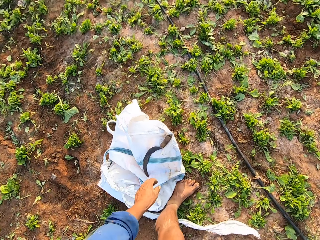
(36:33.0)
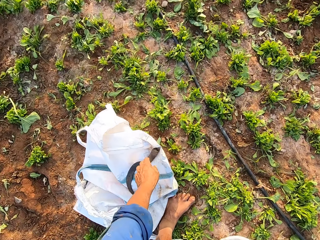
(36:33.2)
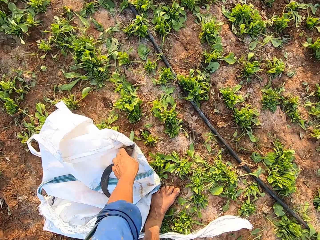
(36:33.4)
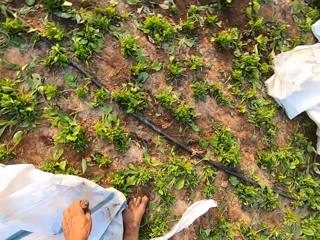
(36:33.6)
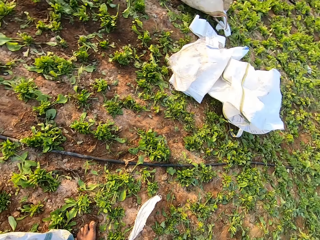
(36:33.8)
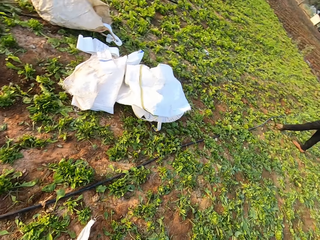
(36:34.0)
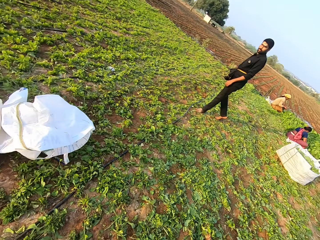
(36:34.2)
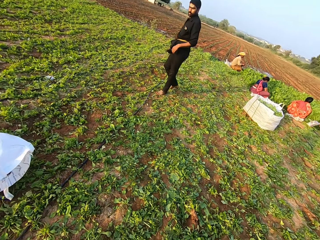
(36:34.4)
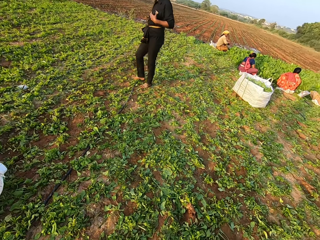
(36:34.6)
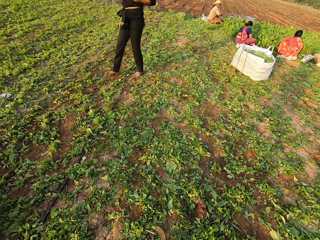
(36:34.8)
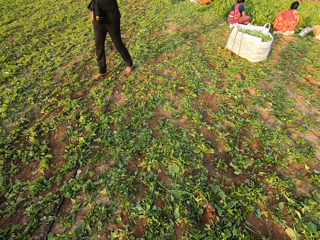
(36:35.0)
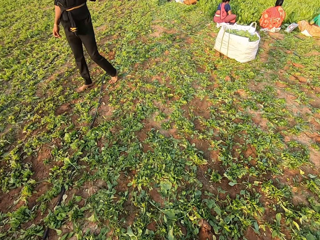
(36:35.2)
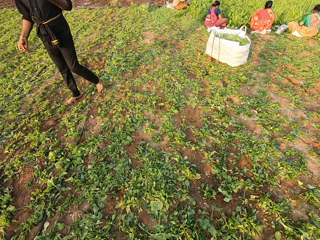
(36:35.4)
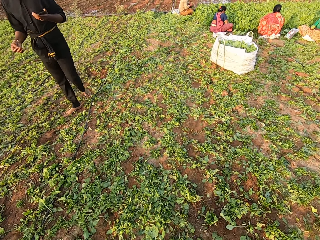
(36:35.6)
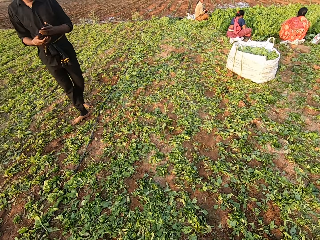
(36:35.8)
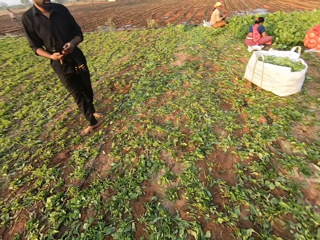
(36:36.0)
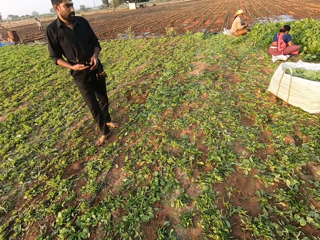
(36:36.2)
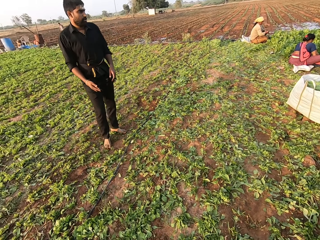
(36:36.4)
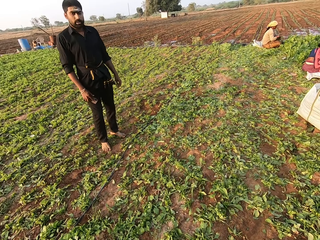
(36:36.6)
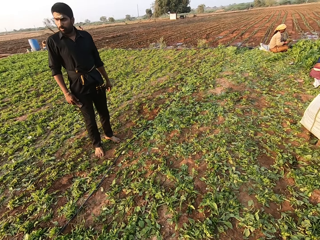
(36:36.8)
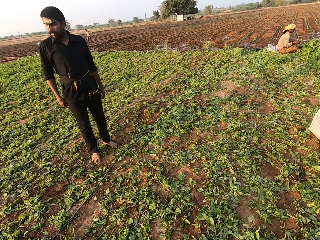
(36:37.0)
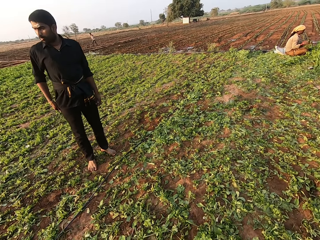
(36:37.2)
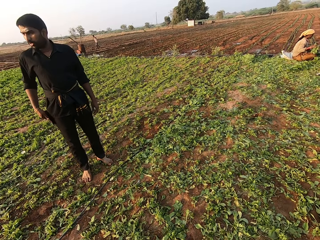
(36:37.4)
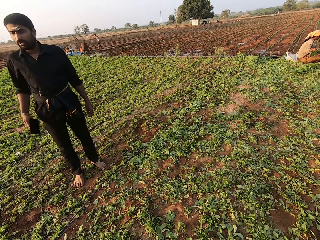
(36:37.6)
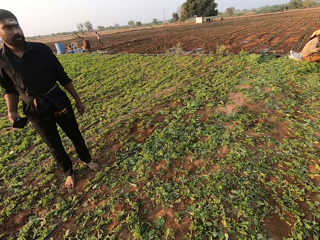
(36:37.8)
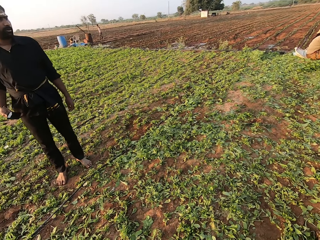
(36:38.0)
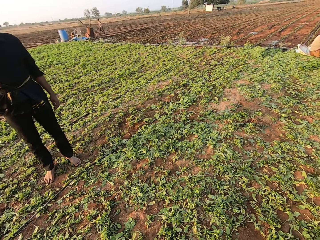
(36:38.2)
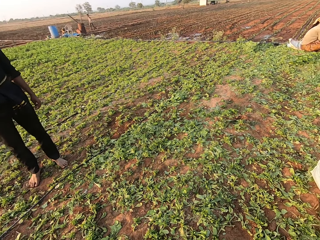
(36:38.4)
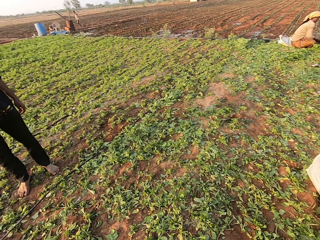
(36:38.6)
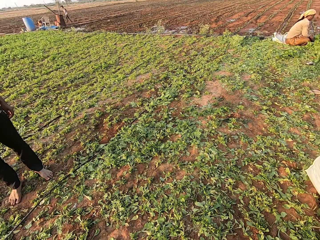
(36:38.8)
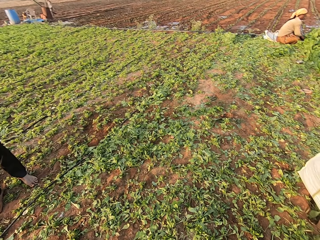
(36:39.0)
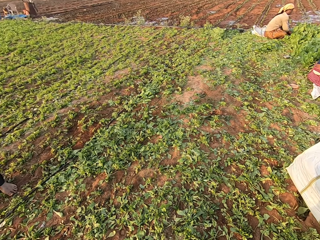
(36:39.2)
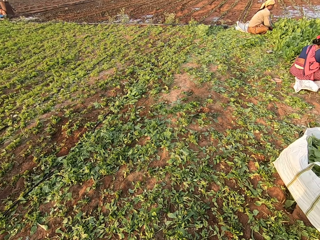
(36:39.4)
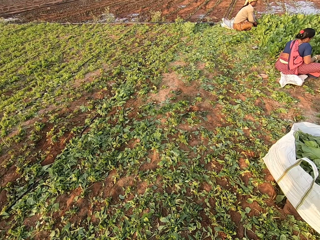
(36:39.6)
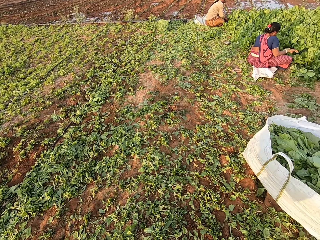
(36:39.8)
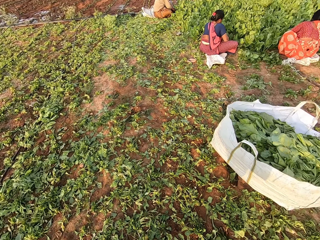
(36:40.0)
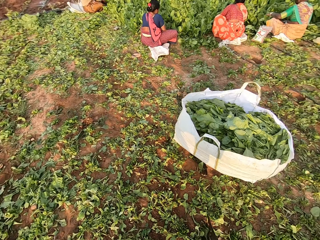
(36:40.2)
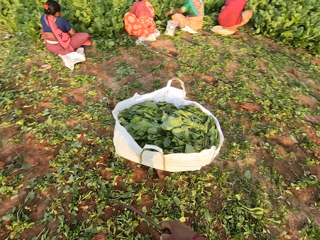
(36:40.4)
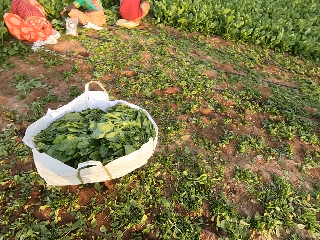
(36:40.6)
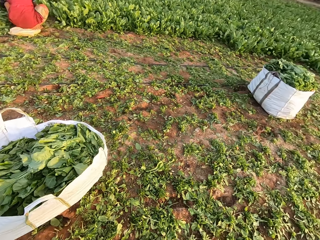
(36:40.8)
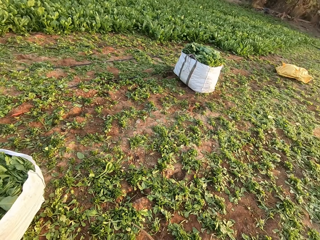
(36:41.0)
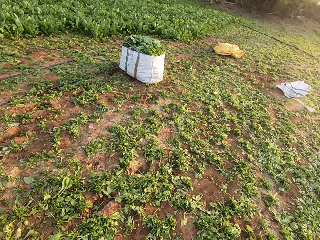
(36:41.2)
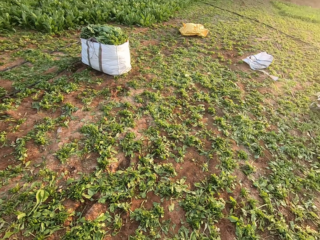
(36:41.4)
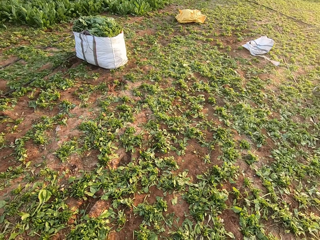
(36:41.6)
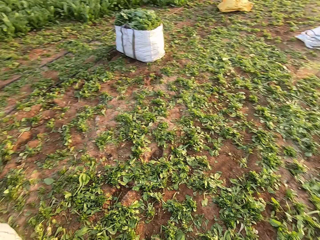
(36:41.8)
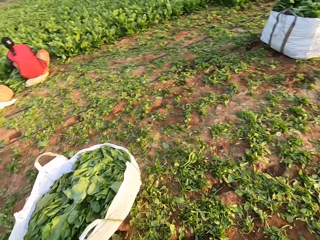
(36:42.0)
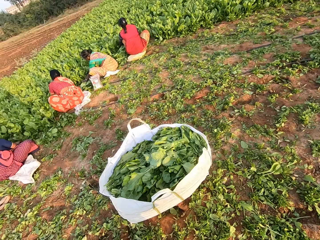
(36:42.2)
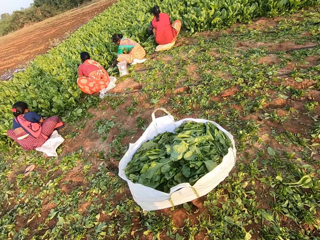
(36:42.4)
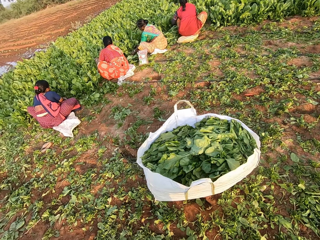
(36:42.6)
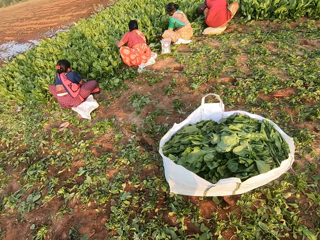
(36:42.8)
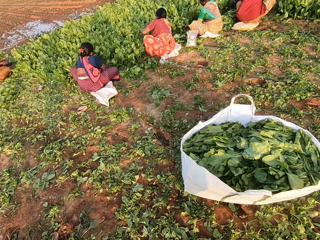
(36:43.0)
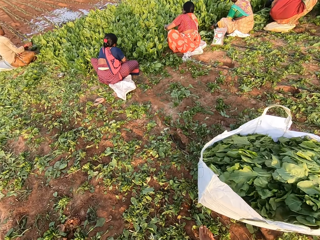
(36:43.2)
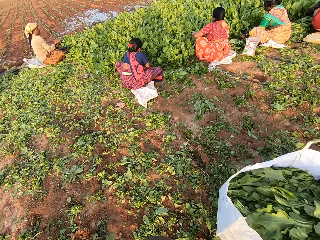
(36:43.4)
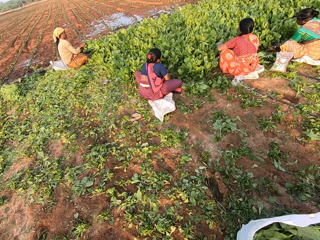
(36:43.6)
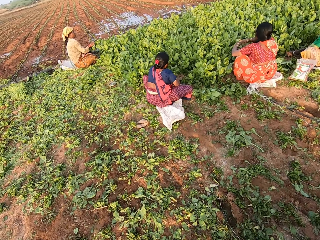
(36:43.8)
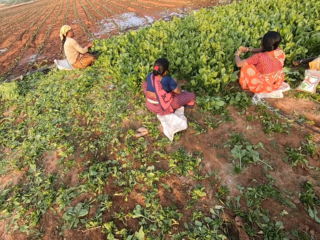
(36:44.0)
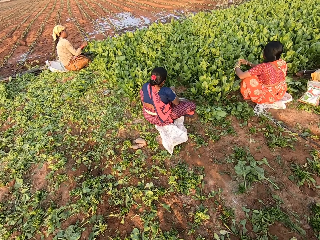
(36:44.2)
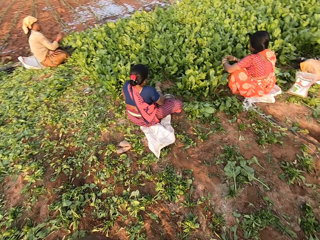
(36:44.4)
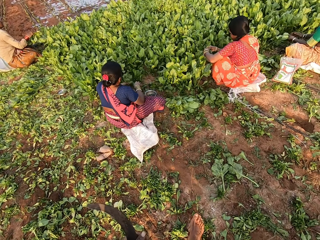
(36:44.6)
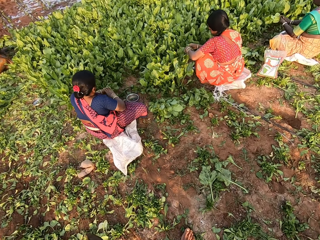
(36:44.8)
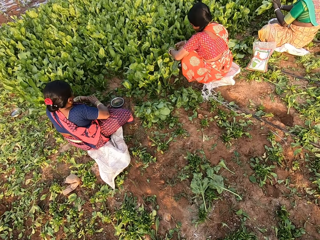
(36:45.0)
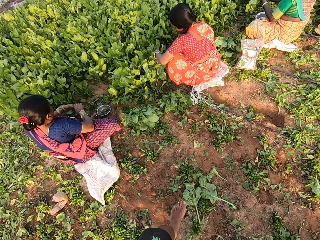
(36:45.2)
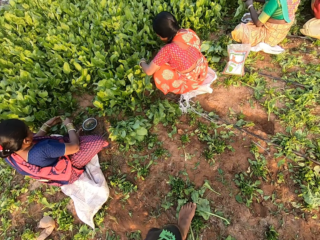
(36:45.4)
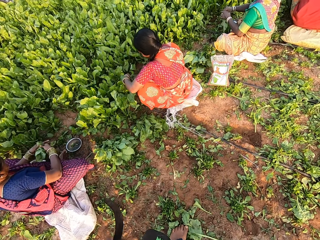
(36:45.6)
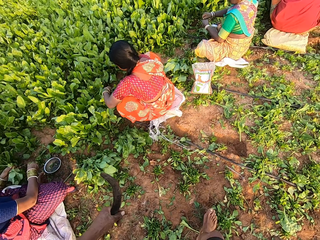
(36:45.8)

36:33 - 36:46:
The camera wearer picks a sack on the ground. He picks a sickle from a carrier bag on the ground with his left hand. He turns around. A person converses with the camera wearer. A woman ties some spinach with the rubber band in her right hand. The person wipes a phone on the trouser. The woman drops the spinach on the ground with her right hand. The camera wearer converses with another person. He turns around. Another woman picks spinach from the ground with both hands. Another woman picks spinach from the ground with both hands. Another woman picks spinach from the ground with both hands. Another woman picks spinach from the ground with both hands. The camera wearer walks in the garden.

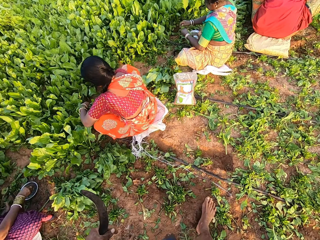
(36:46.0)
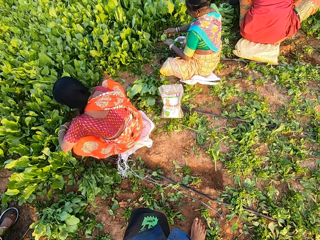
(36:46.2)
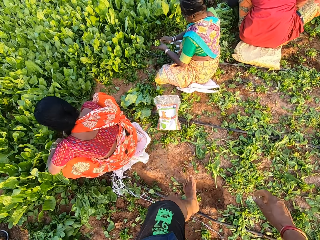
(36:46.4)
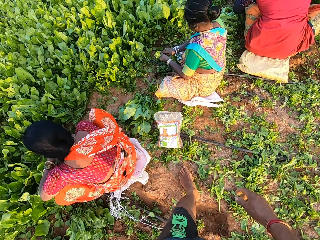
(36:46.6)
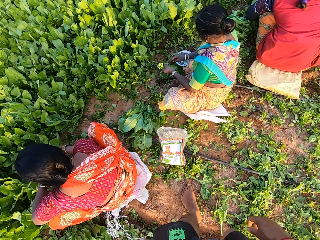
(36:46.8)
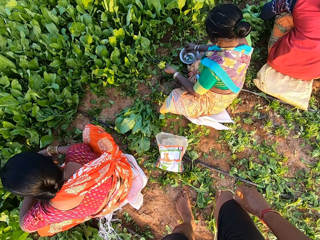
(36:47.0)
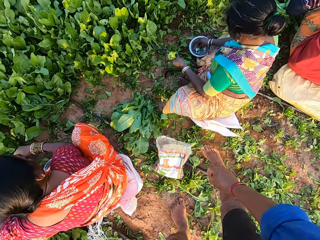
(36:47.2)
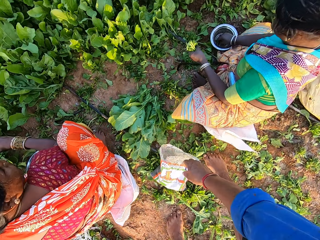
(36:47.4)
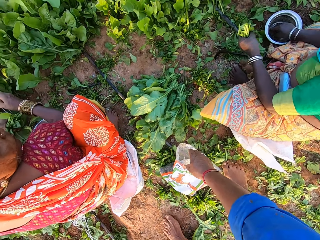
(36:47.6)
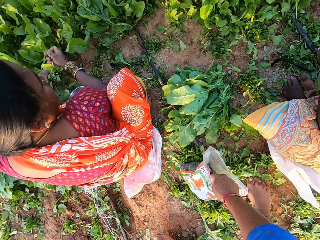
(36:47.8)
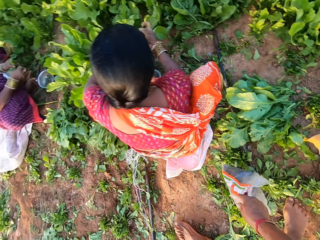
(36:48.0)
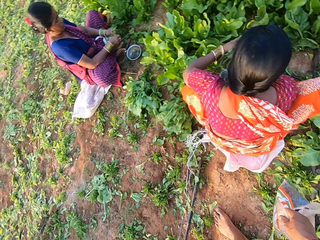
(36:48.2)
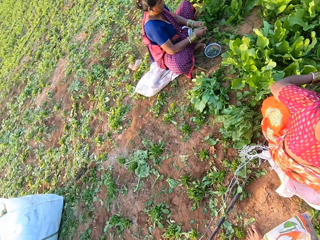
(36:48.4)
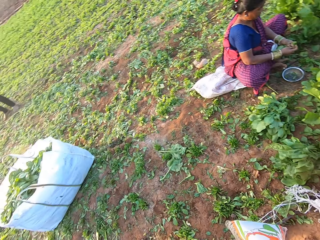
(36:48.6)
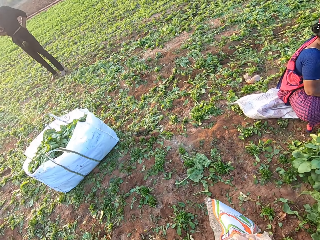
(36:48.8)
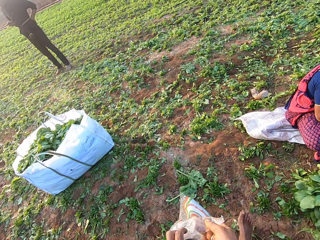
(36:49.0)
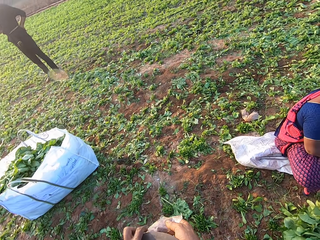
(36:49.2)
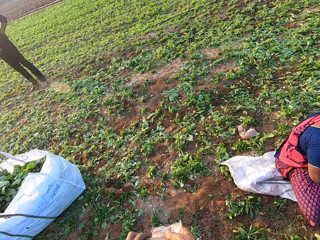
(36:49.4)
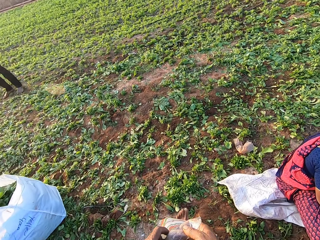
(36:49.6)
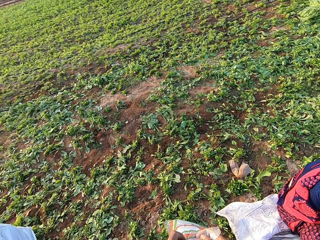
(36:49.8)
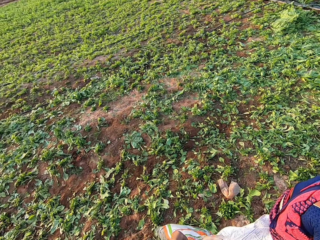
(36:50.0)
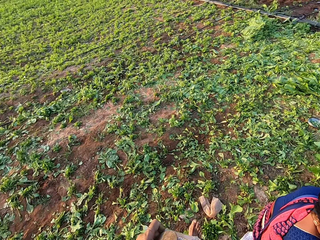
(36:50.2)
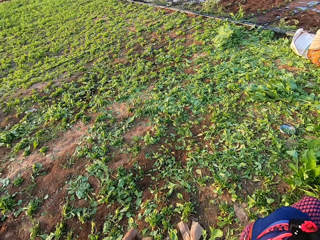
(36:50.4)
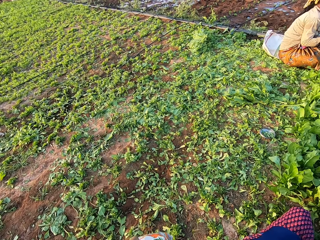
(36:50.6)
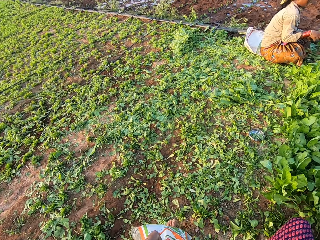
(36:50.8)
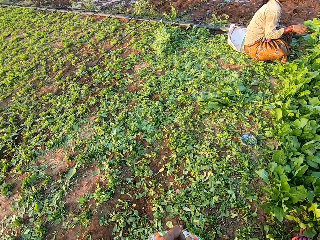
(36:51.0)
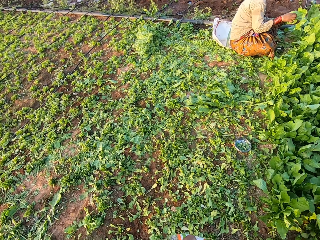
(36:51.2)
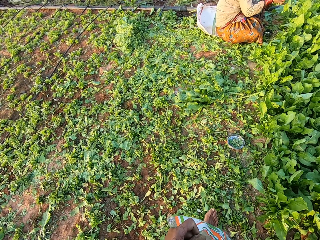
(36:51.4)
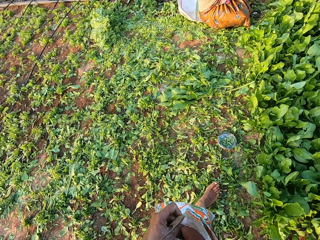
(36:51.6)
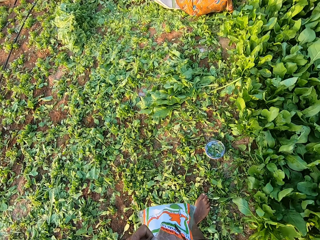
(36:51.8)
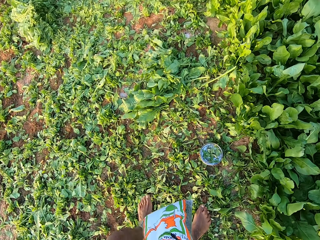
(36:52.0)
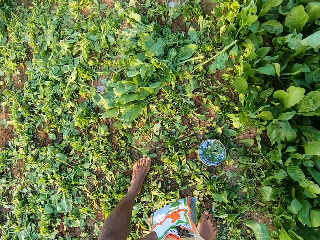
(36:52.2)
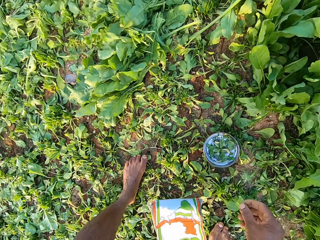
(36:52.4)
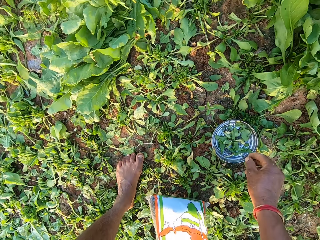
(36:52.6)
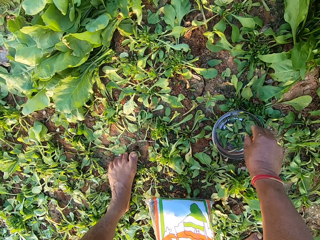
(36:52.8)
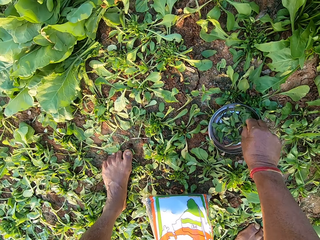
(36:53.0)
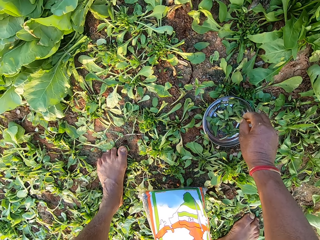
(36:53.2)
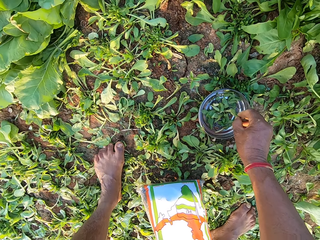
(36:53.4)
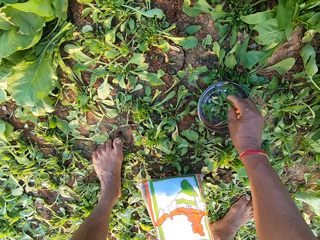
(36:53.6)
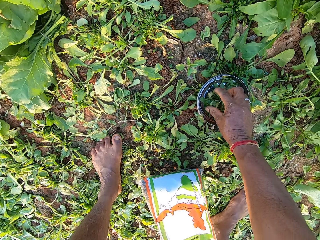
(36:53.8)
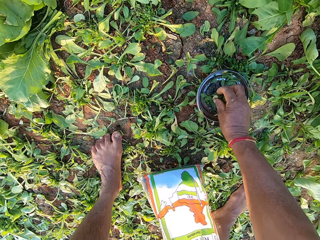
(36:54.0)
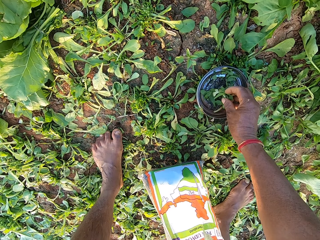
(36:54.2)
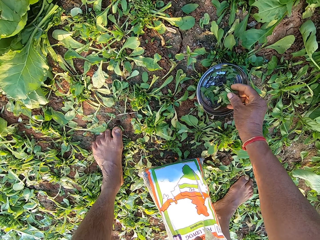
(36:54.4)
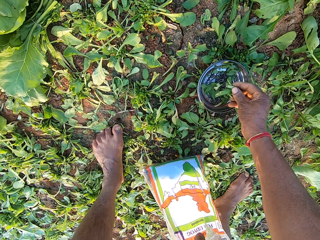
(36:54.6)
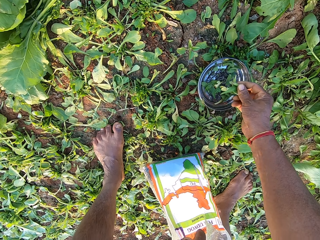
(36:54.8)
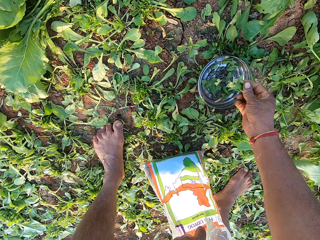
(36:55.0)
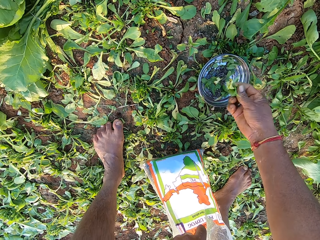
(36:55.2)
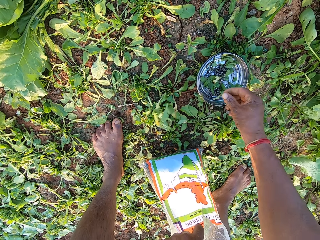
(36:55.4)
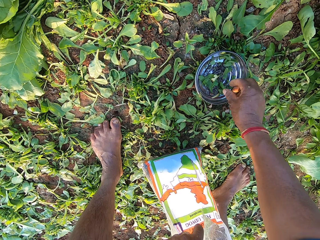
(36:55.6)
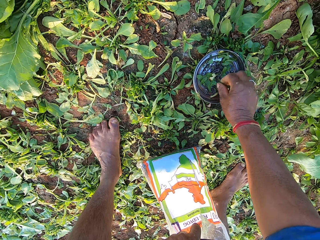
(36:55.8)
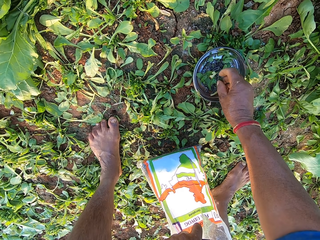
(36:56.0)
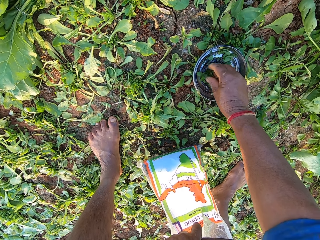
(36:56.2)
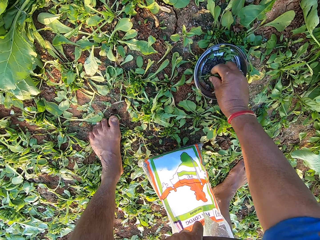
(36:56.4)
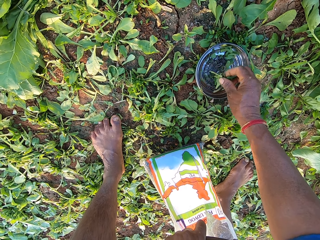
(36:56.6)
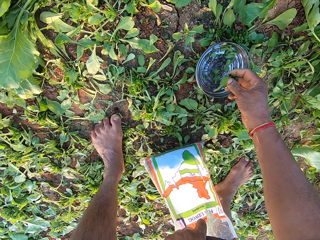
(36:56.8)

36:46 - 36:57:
A woman picks a rubber band from a bowl on the ground with her right hand. The camera wearer picks a sack from the ground with his right hand. He walks in the garden. He drops the sack on the ground with his left hand. He picks some leaves from the bowl on the ground with his right hand. He throws the leaves on the ground with his right hand. He picks some leaves from the bowl on the ground with his right hand.
